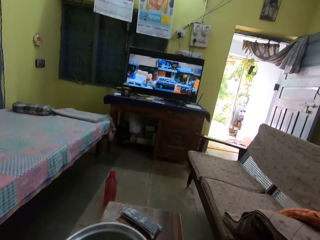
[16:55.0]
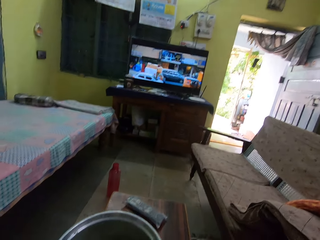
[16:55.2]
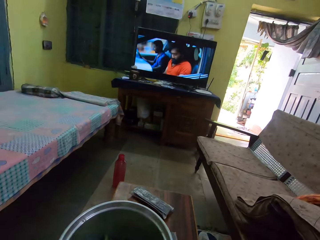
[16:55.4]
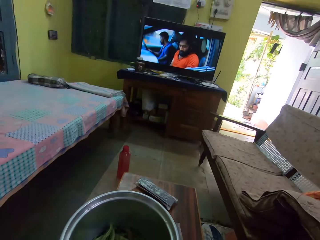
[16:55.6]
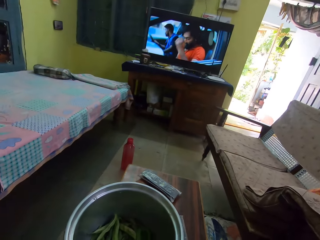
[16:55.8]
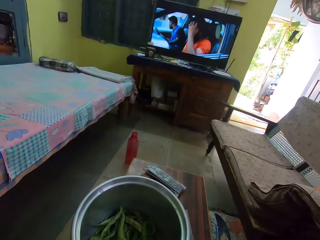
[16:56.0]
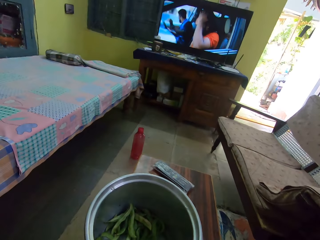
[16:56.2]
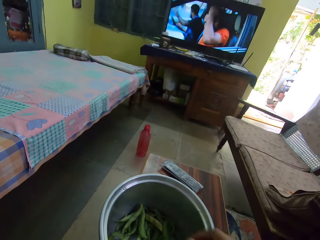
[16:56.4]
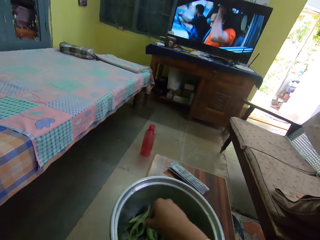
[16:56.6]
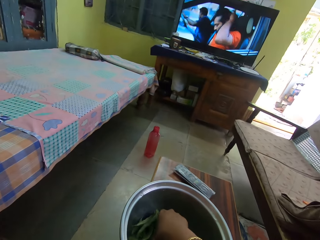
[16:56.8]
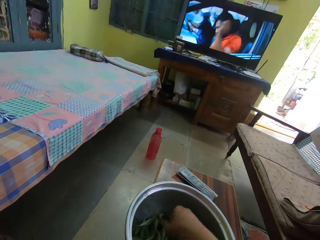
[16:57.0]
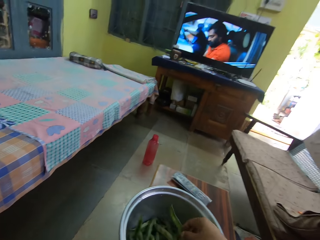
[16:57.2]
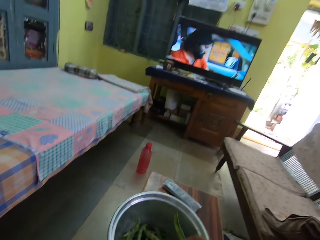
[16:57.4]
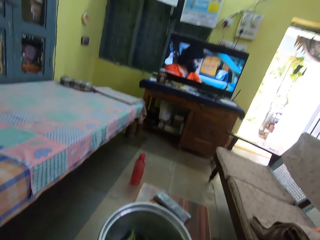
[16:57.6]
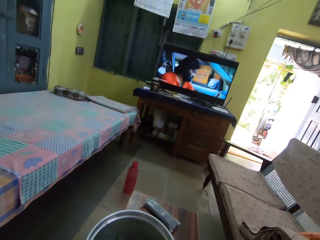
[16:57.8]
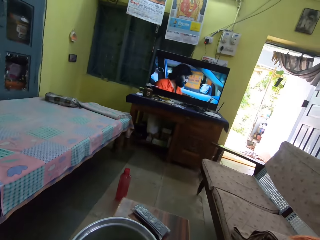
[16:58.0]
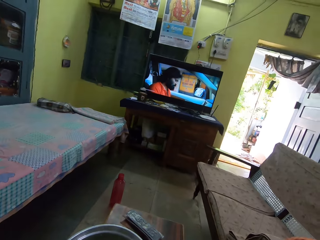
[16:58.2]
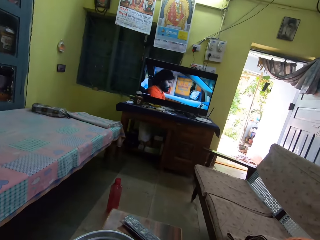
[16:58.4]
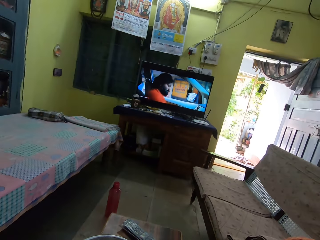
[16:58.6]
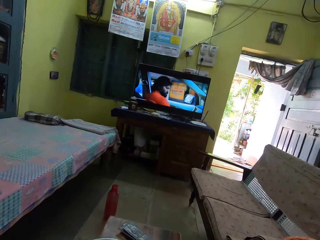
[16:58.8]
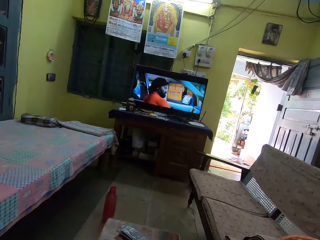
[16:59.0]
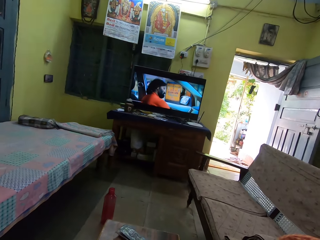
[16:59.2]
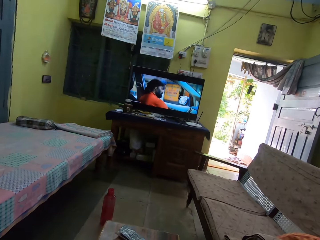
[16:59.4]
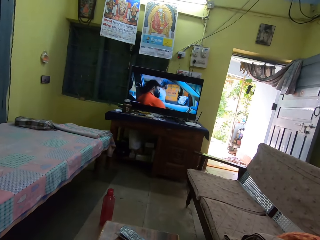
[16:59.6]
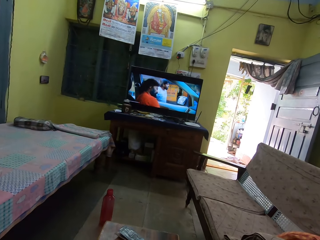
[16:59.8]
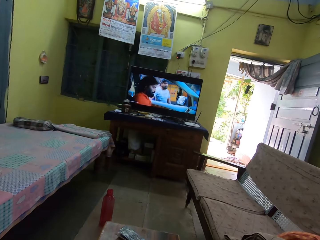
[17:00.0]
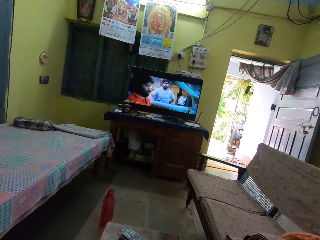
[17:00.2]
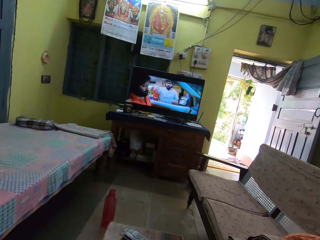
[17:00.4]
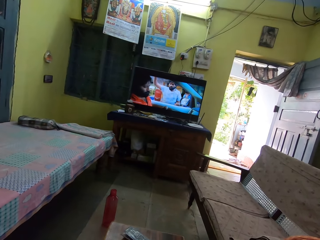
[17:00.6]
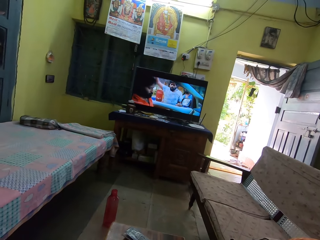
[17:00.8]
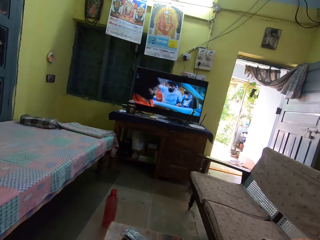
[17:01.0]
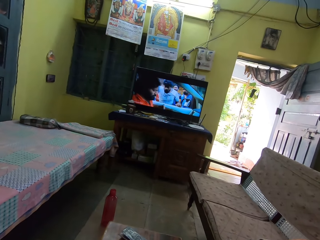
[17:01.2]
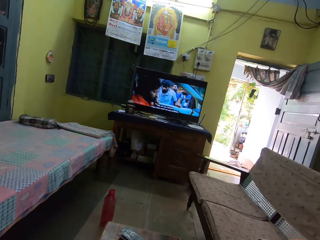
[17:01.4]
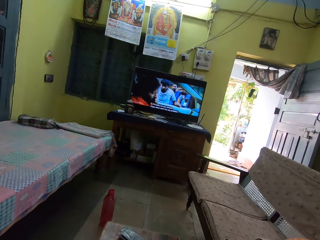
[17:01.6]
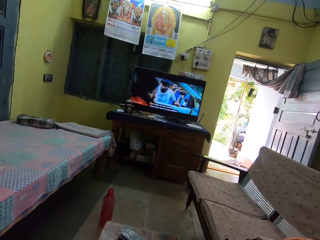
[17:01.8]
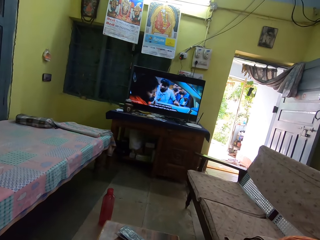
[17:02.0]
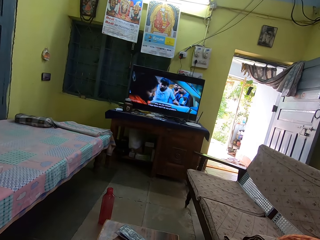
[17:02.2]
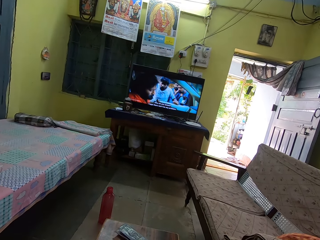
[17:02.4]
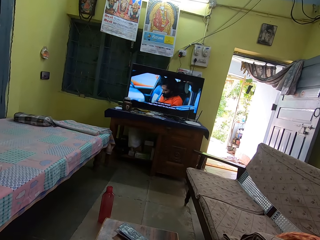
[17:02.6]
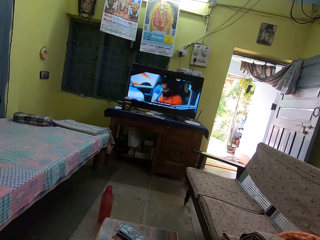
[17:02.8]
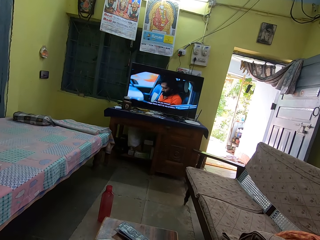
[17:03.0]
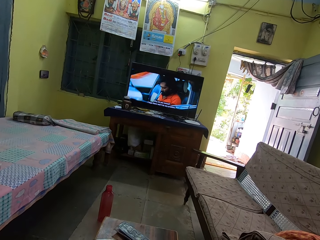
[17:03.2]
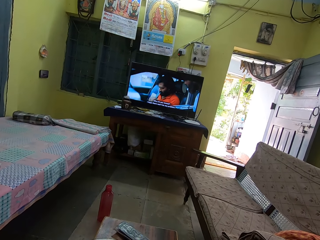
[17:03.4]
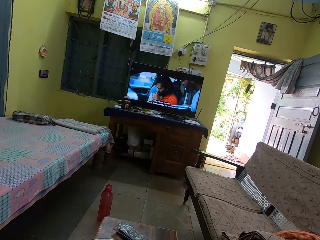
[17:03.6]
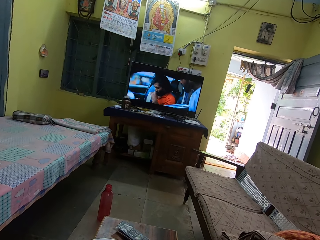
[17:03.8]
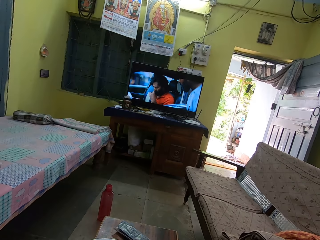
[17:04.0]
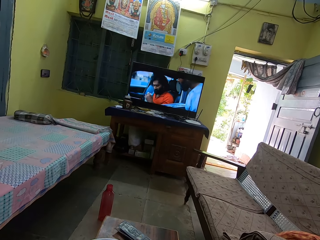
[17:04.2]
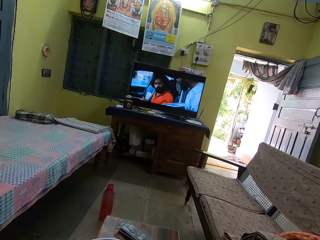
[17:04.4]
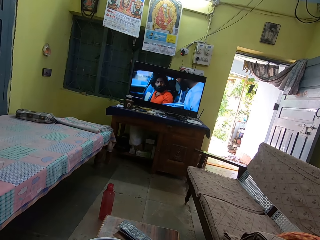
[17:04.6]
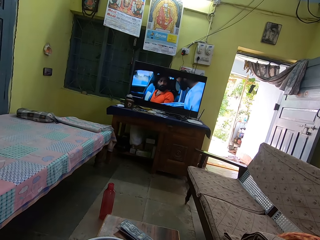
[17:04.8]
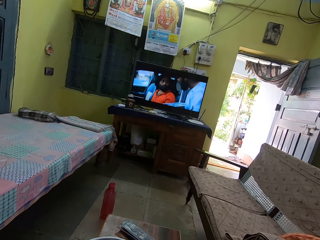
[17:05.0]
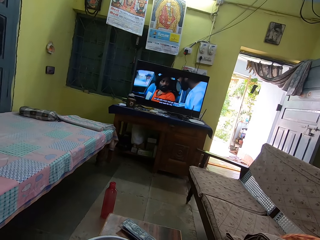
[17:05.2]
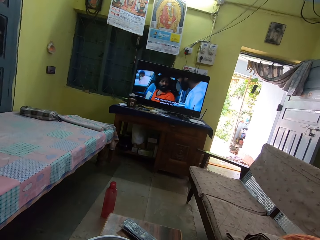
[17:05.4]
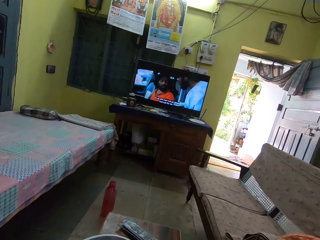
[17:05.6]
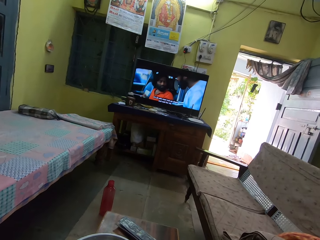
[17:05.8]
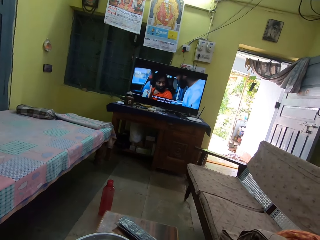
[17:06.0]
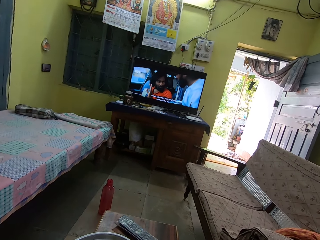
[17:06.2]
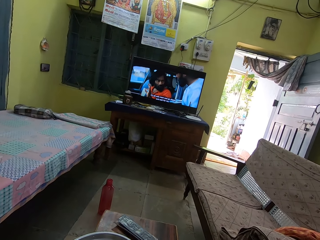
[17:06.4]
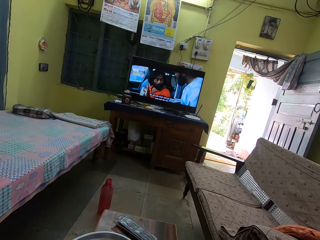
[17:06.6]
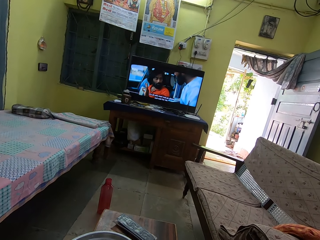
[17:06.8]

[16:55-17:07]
The camera wearer picks the green pea or green beans. They stare at the television. They peel the green beans.

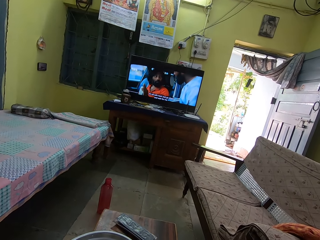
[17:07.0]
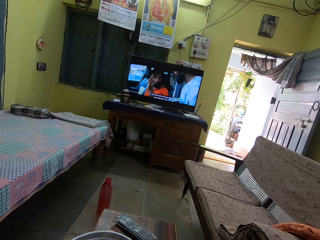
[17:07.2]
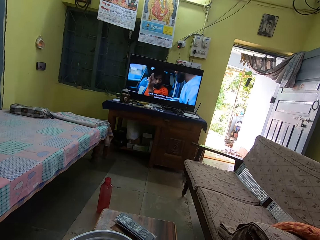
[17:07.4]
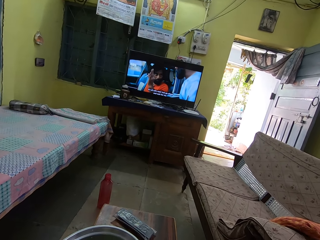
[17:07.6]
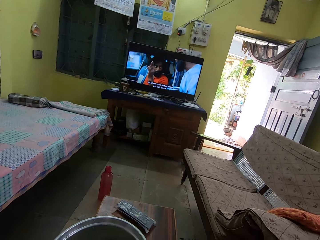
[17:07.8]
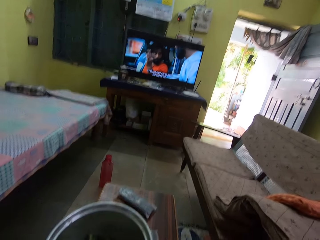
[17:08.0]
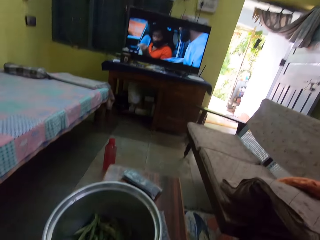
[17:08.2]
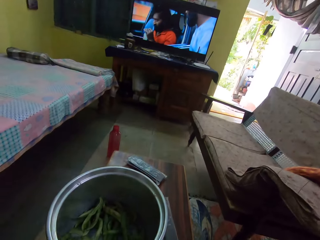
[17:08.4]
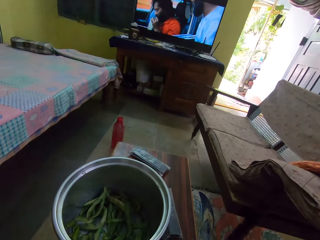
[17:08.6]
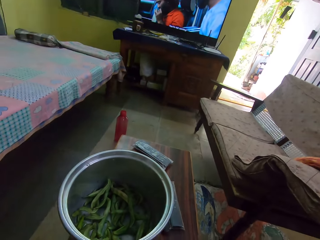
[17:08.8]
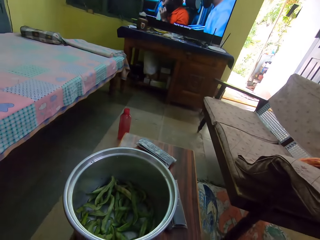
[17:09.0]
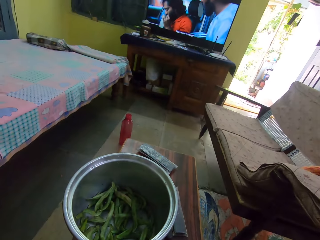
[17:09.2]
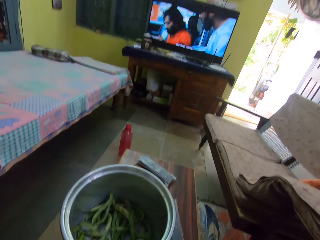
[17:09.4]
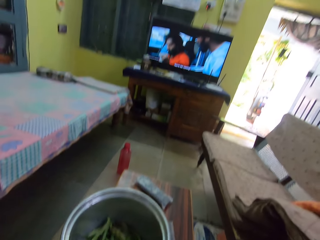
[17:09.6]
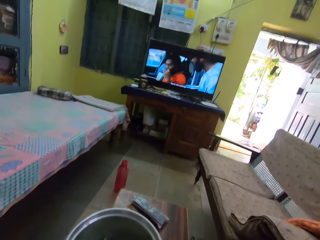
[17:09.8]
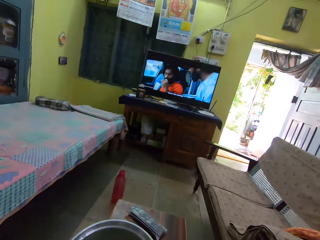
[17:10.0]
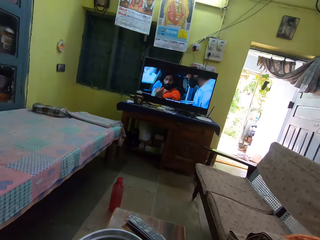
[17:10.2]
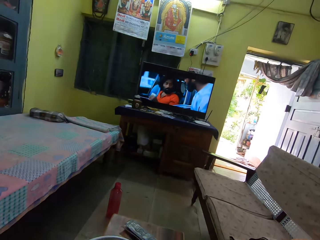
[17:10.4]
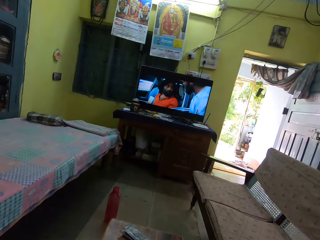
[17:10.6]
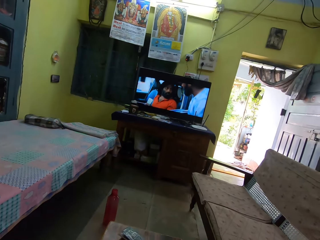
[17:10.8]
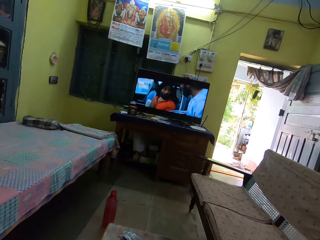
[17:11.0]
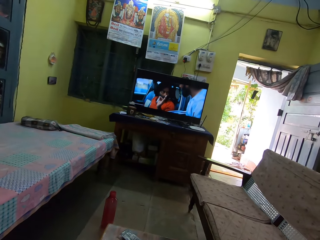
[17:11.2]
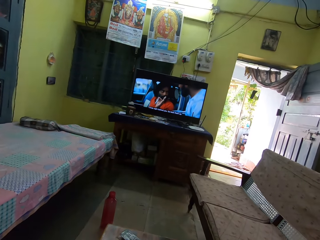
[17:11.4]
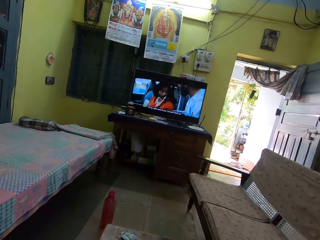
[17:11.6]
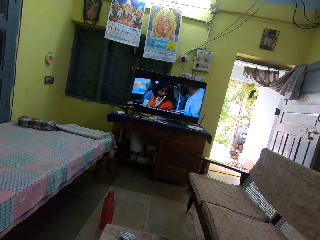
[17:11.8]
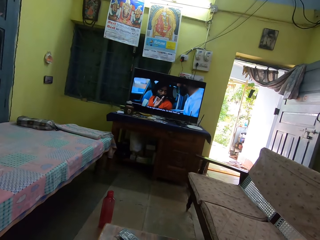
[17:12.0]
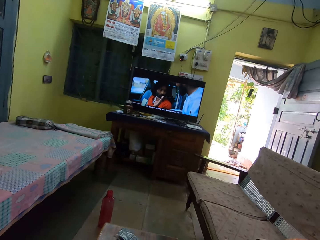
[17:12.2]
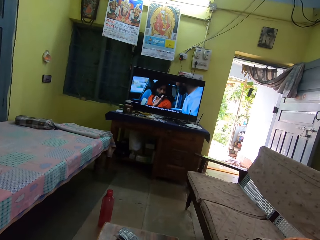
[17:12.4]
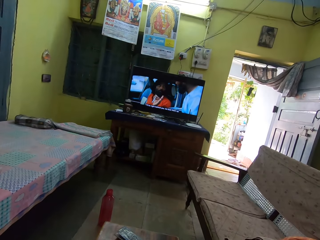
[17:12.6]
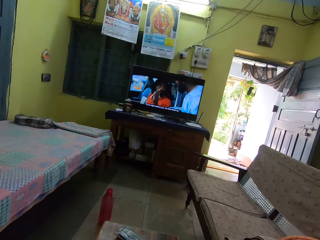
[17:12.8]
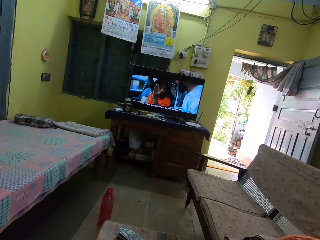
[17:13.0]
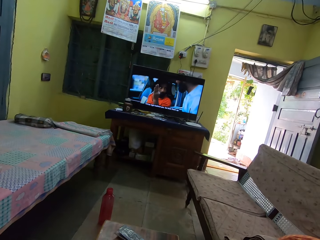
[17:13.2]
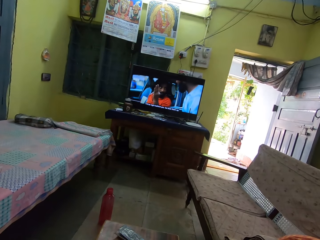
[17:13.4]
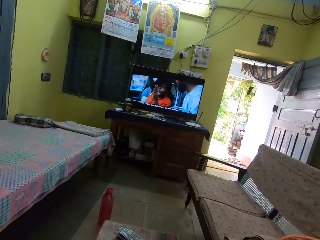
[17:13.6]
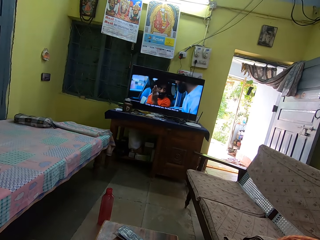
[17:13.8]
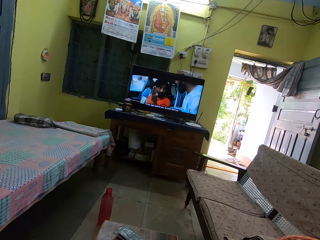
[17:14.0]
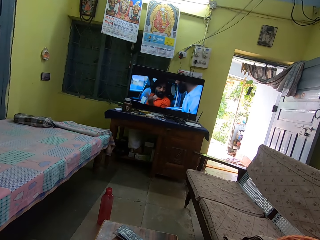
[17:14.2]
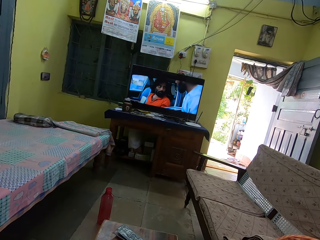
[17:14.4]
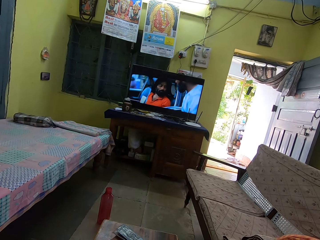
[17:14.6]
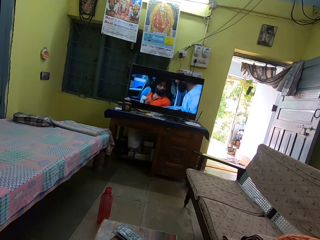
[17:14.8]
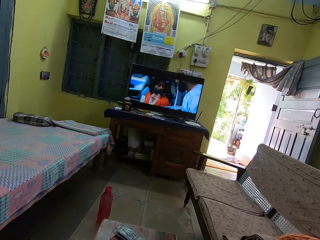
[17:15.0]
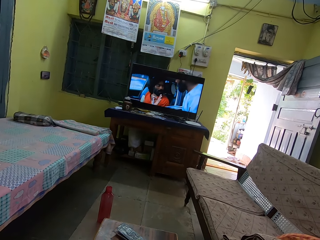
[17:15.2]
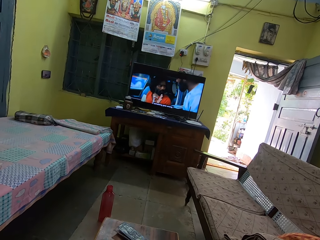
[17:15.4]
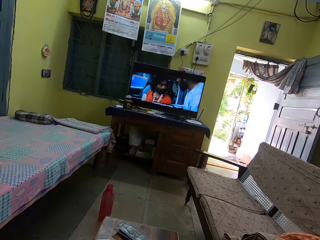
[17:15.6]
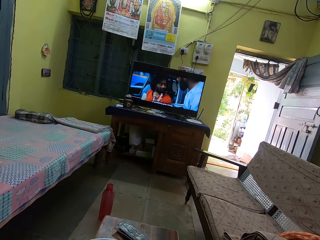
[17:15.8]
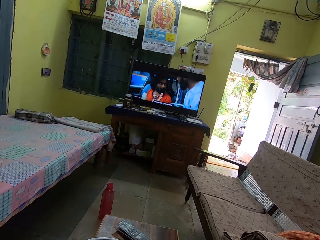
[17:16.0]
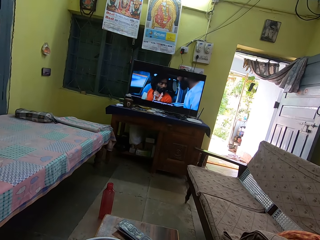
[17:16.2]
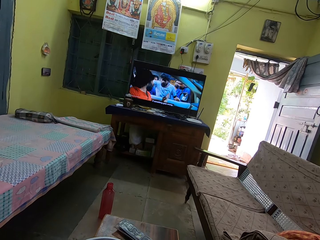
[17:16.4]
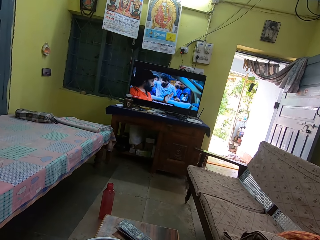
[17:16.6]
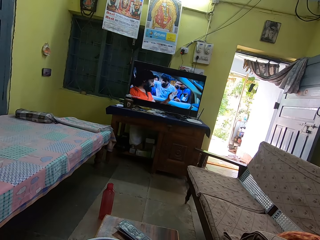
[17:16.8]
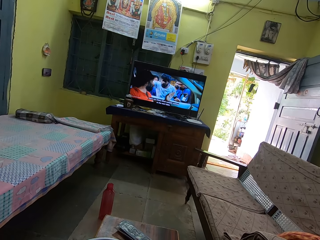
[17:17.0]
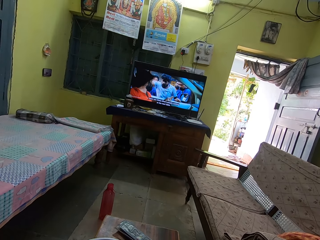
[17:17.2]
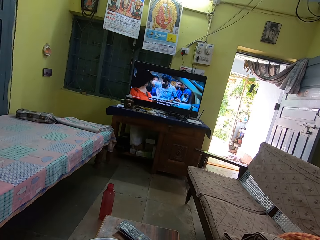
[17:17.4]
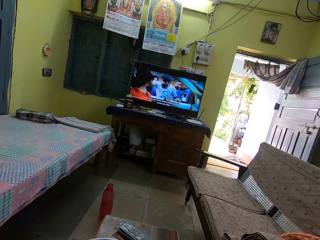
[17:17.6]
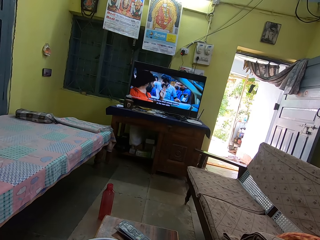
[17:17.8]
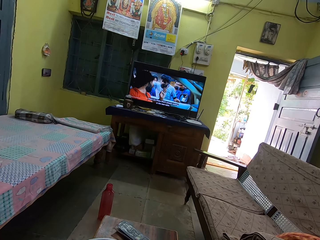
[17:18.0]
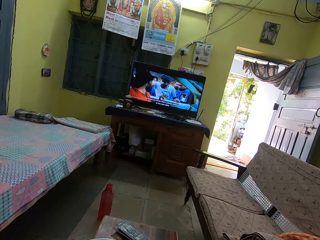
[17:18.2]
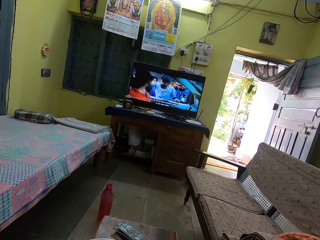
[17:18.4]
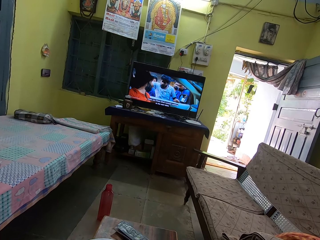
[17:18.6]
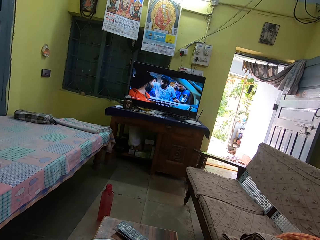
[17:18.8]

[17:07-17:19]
The camera wearer stares at the bowl. They stare at the television.
